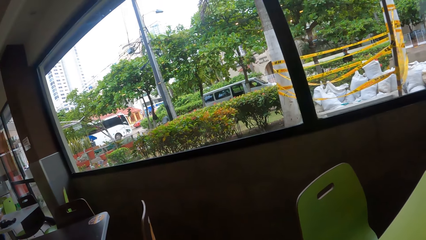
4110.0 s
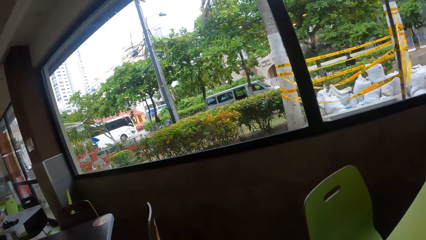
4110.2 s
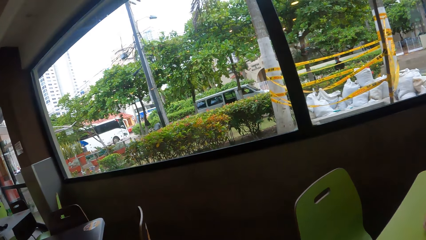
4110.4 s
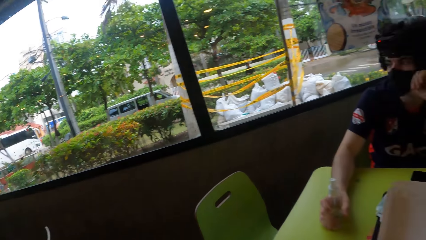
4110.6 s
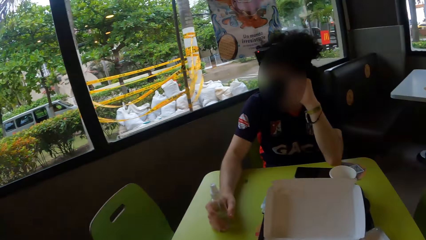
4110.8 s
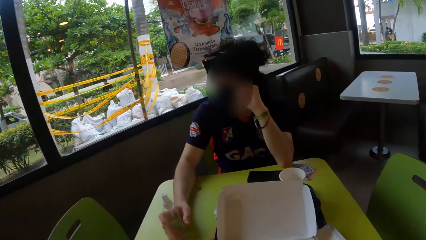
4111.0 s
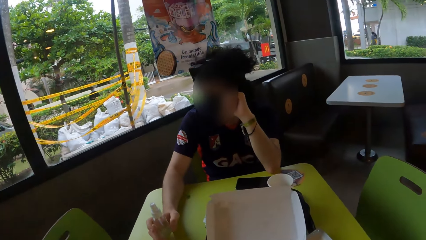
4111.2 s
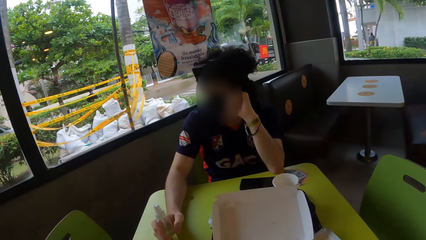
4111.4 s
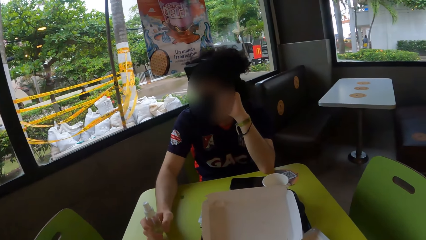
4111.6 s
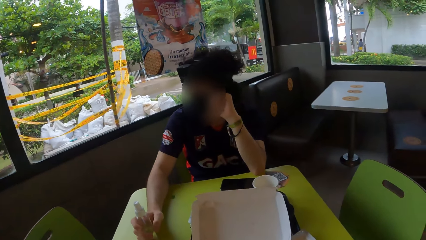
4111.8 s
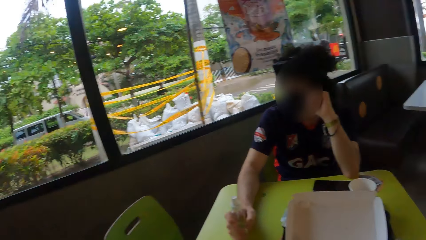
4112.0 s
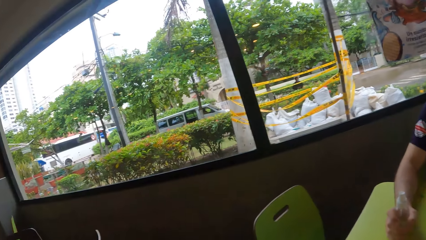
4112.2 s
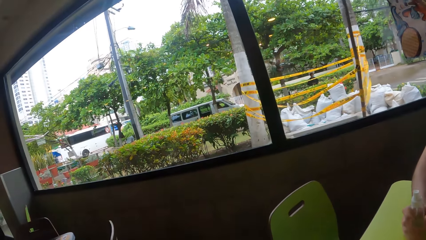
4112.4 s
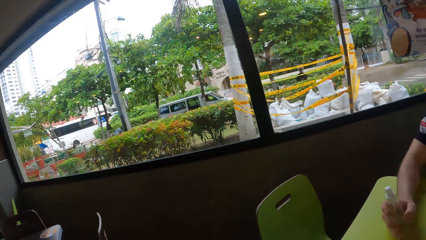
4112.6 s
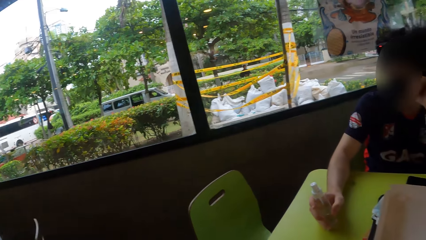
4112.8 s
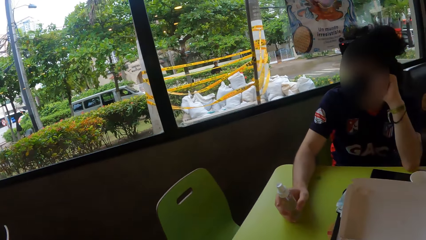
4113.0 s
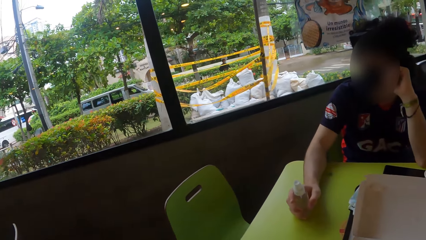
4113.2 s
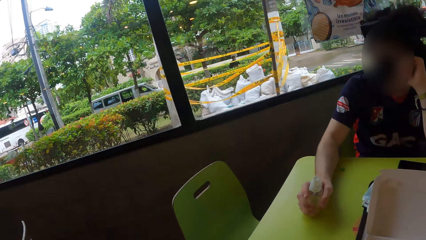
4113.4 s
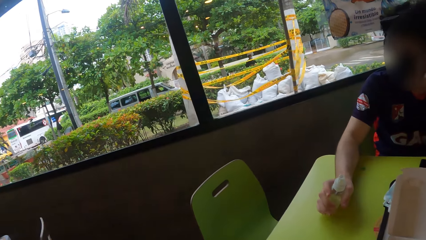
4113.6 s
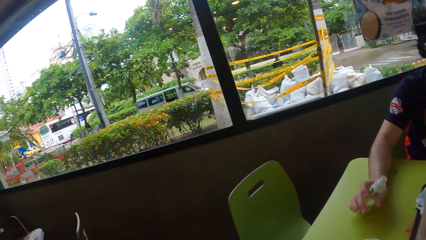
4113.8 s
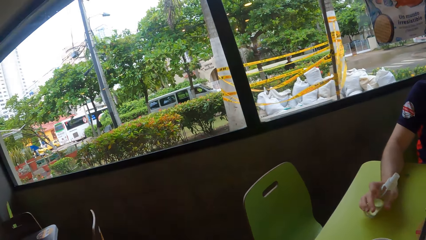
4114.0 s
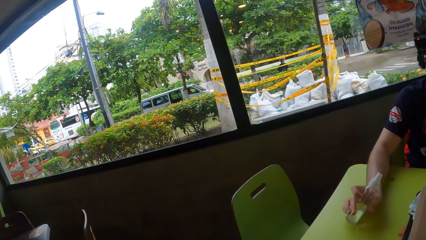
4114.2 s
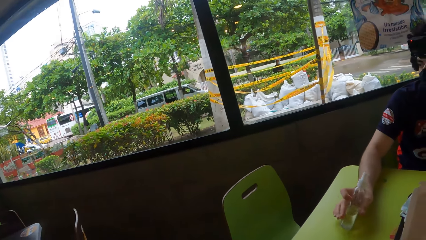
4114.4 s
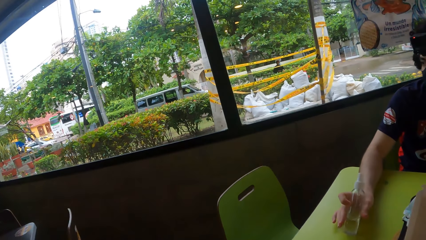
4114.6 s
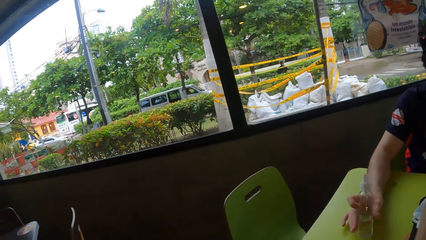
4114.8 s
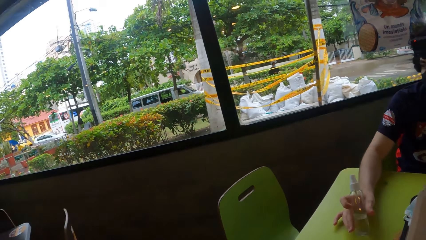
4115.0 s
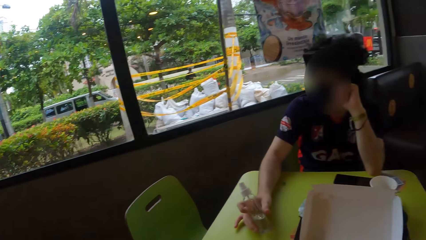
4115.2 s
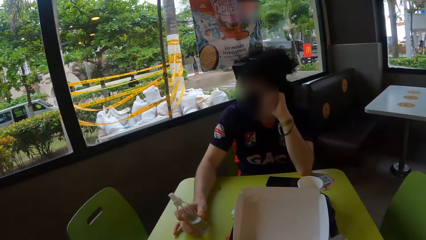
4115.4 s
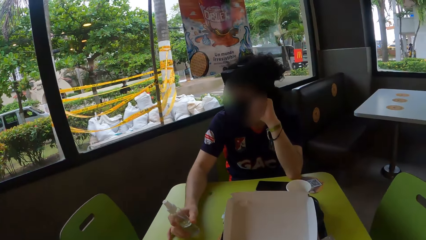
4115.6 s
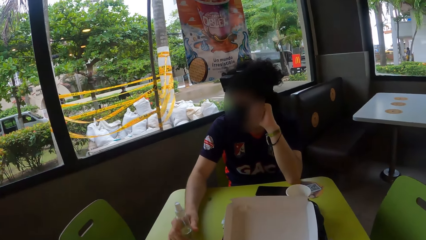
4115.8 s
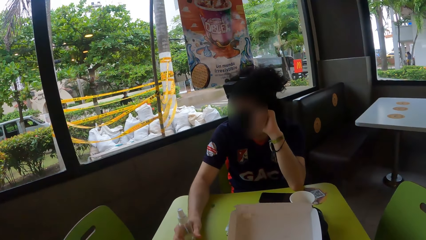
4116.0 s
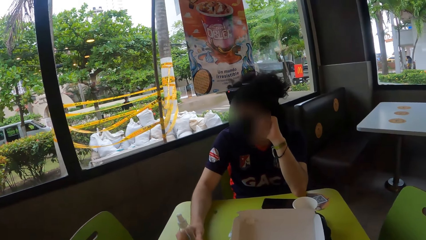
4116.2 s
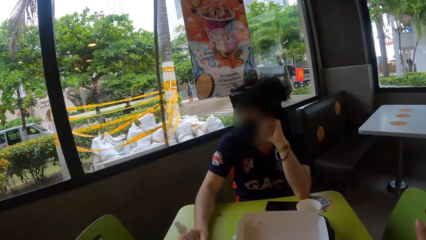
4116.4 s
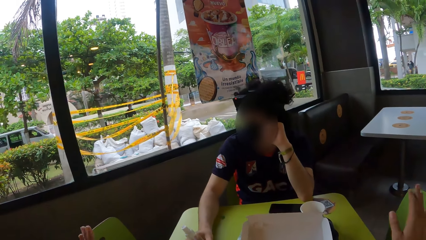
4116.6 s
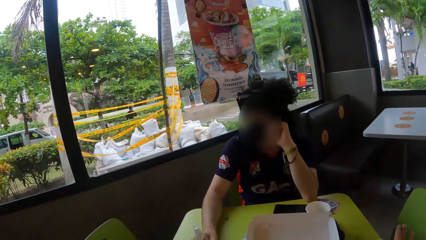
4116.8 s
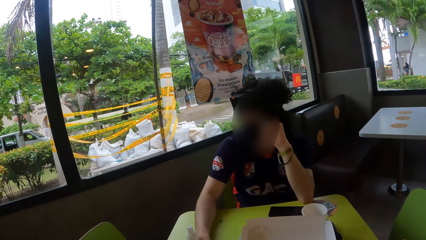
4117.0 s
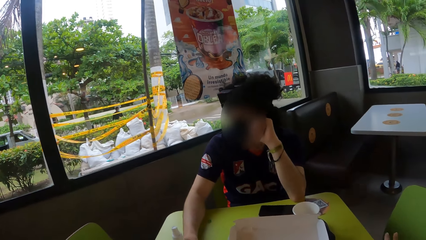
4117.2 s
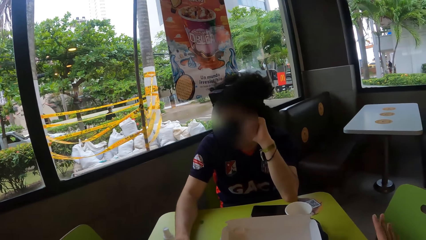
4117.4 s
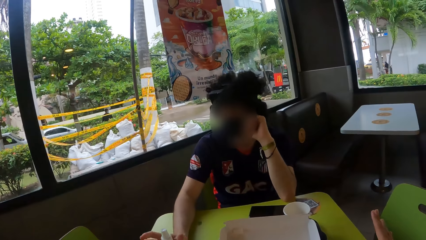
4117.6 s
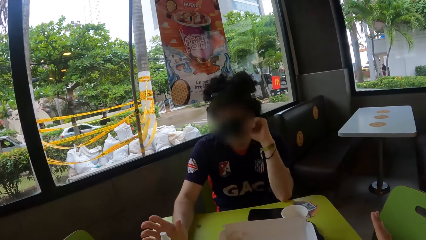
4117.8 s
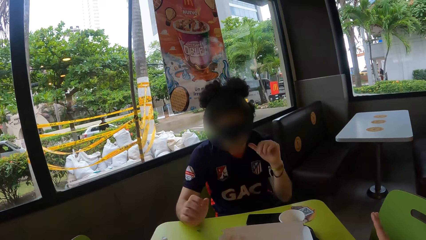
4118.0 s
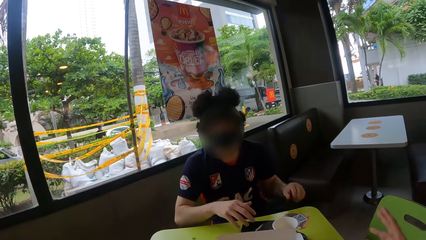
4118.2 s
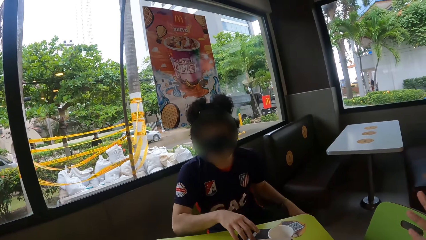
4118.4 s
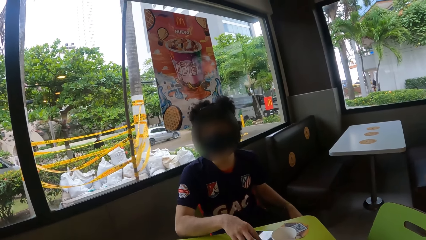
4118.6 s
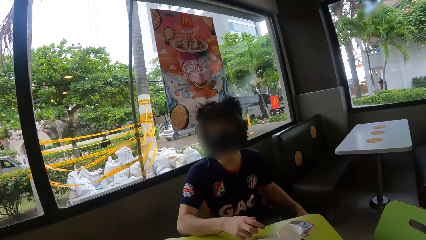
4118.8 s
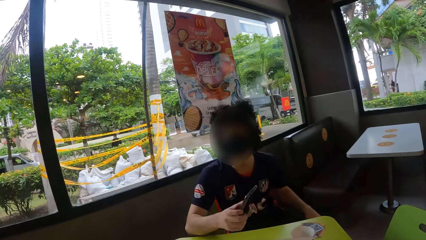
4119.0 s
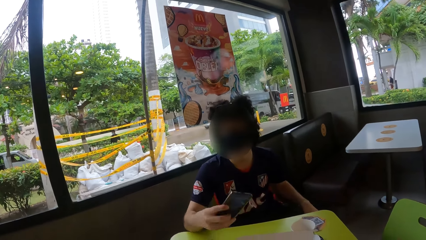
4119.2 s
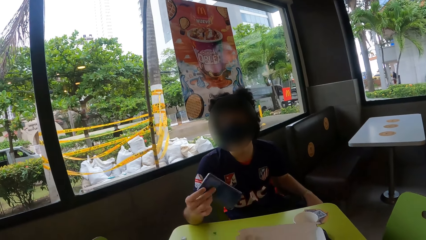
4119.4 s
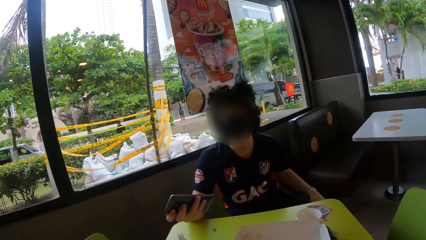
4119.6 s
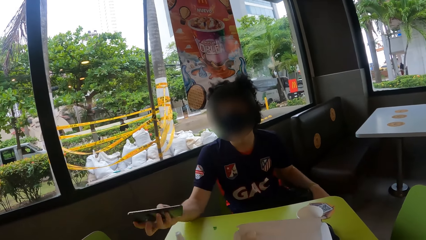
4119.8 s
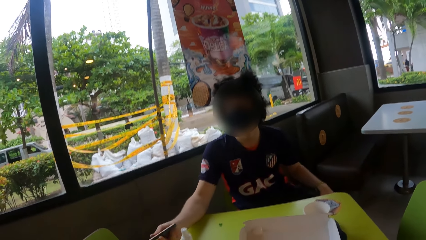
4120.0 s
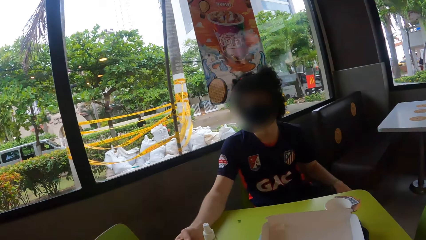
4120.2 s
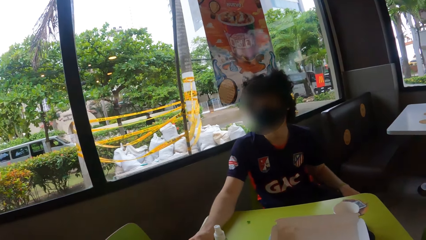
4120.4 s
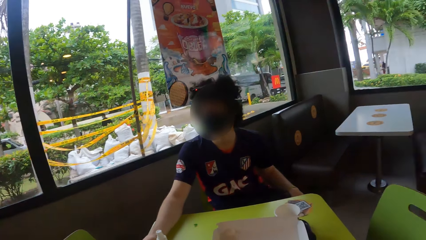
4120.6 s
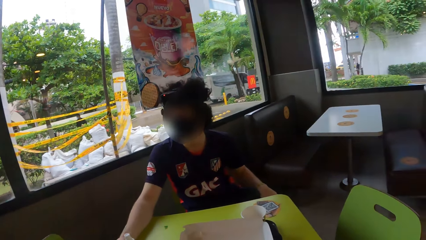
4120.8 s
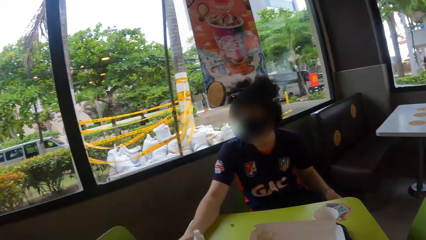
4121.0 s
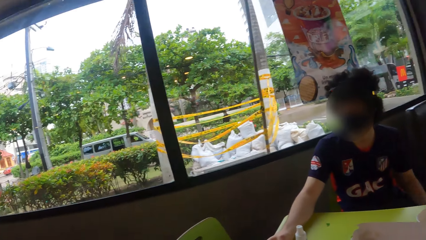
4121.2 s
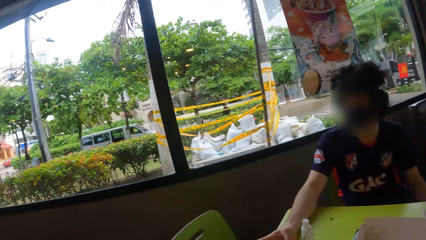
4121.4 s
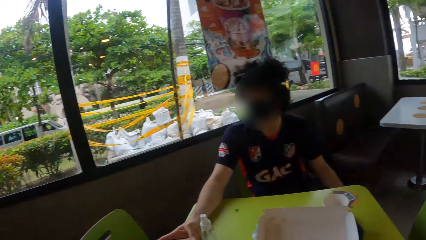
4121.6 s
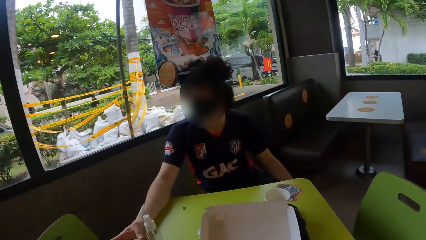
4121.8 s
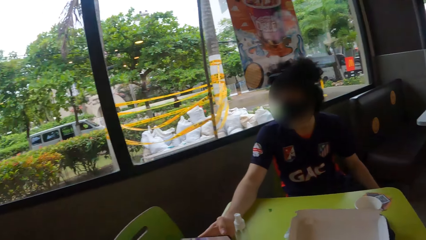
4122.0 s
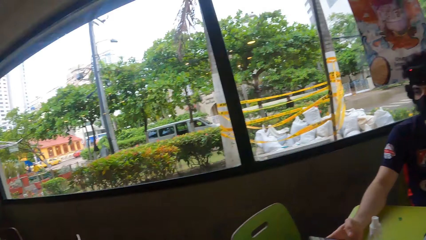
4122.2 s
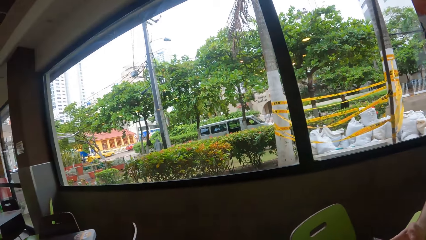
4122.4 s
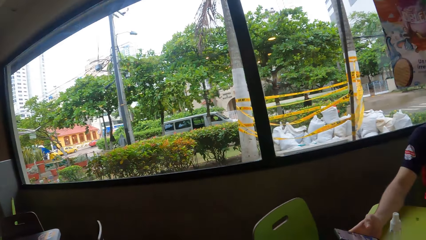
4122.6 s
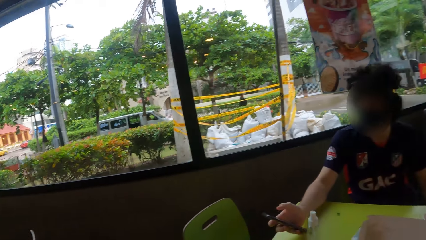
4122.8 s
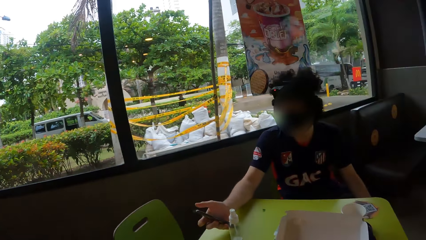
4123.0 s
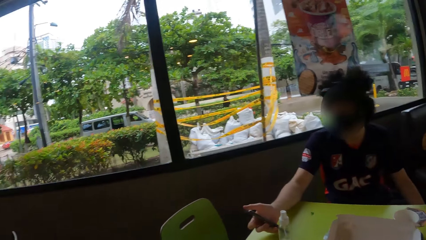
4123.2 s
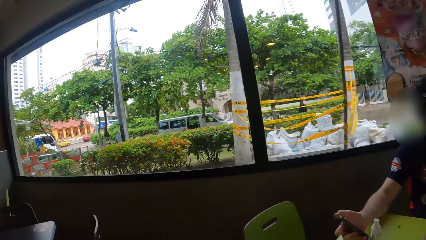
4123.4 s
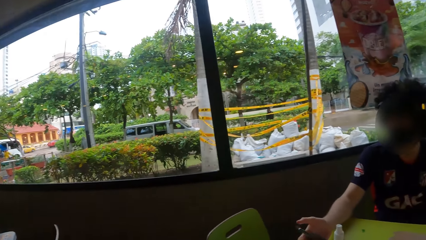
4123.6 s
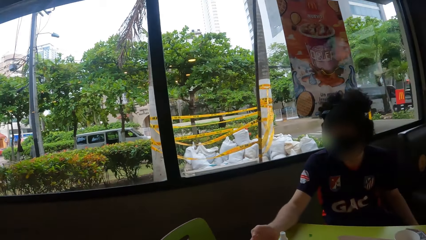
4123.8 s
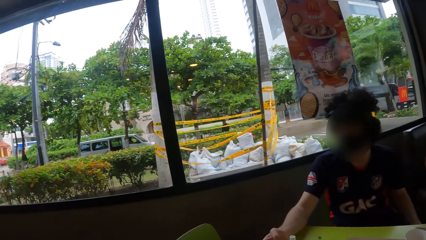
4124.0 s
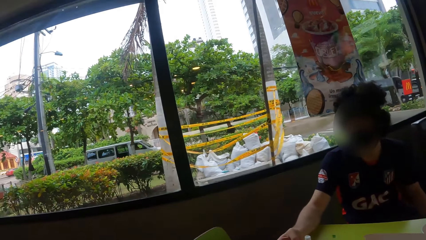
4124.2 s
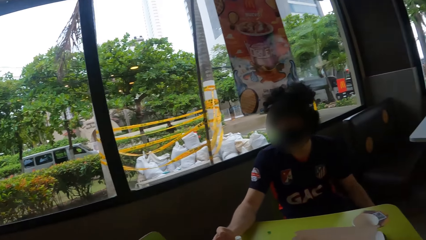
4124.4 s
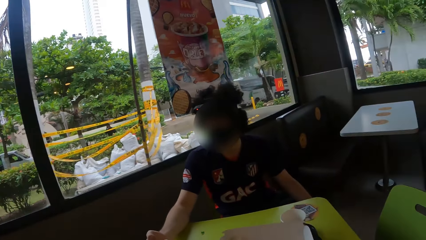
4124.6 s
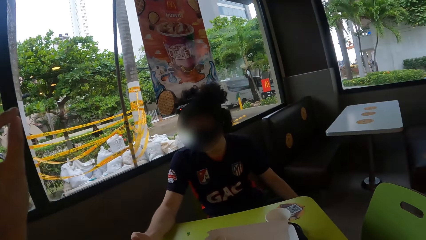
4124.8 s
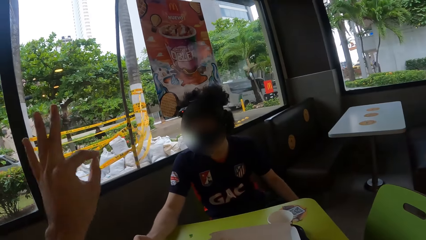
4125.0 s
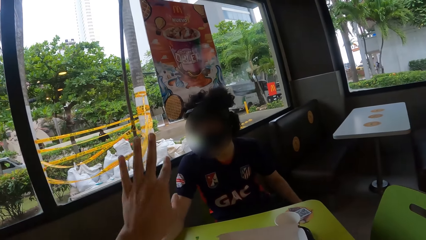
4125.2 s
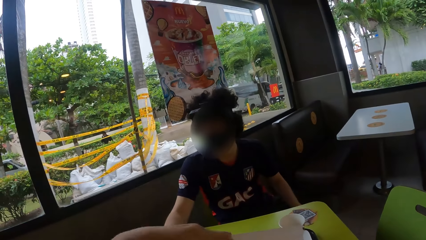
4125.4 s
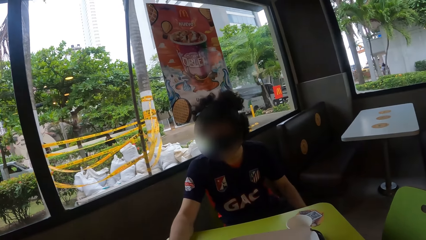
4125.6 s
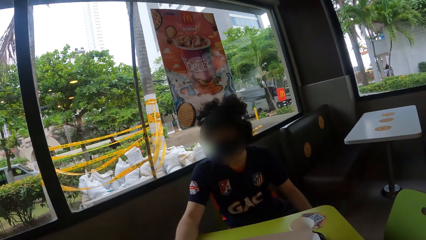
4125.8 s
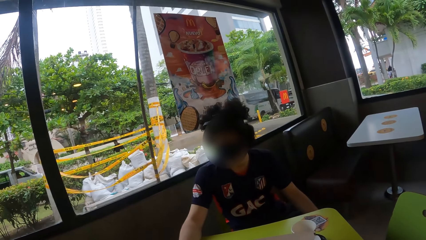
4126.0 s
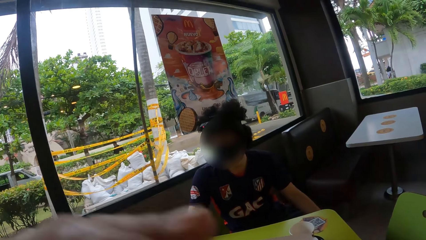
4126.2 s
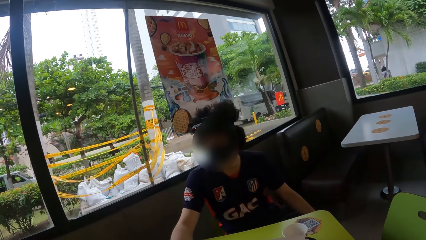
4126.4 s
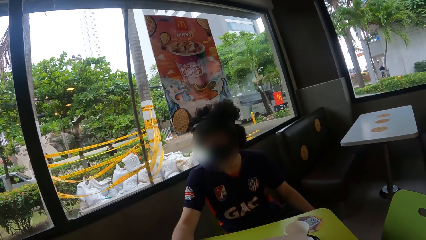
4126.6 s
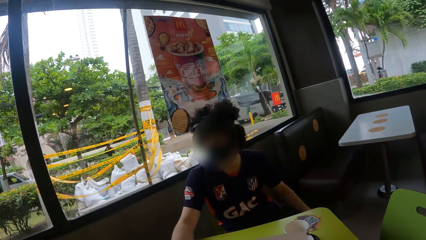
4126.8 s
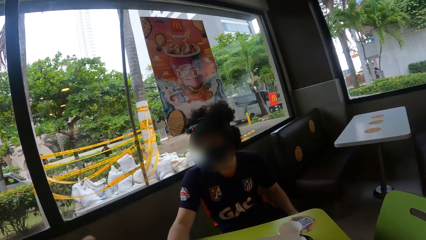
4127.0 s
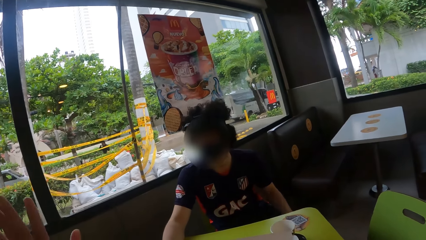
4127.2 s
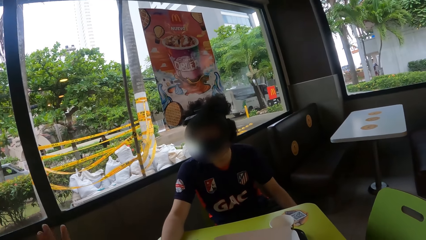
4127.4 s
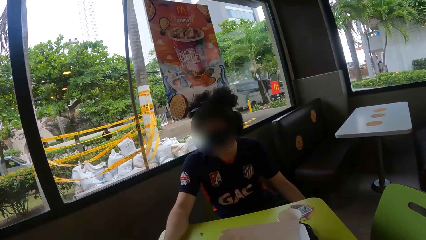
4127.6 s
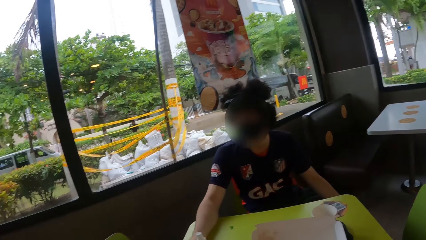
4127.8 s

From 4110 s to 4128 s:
The camera wearer looks around a man. She looks around the window. She looks around the man. She moves her right hand. The man picks the phone from the table. The camera wearer looks around the room, looks around the man. She moves her left hand.
